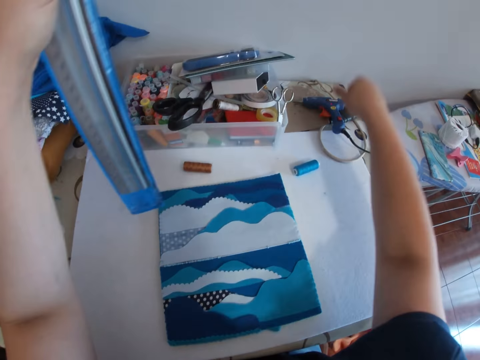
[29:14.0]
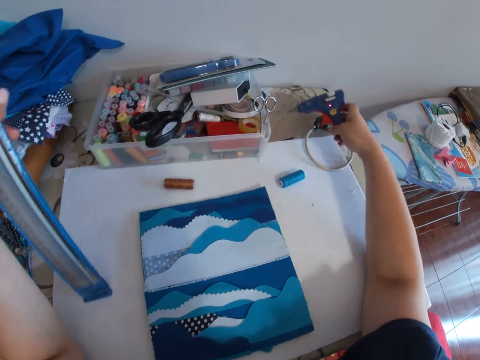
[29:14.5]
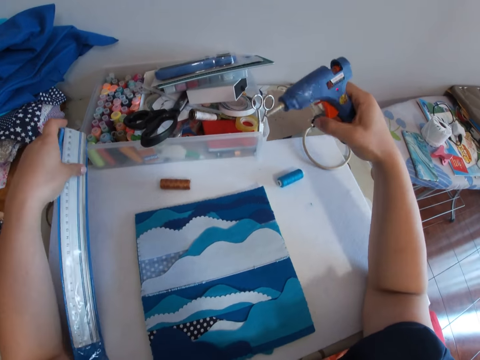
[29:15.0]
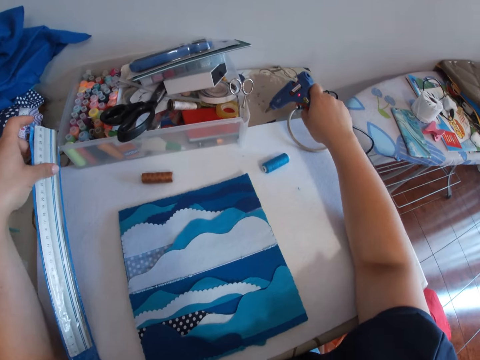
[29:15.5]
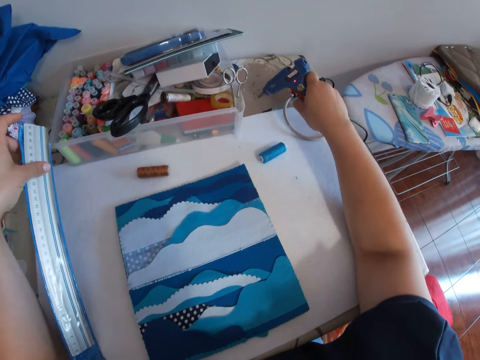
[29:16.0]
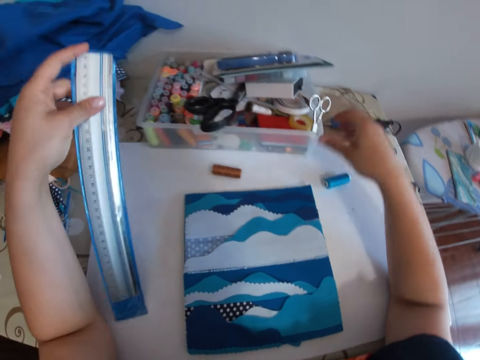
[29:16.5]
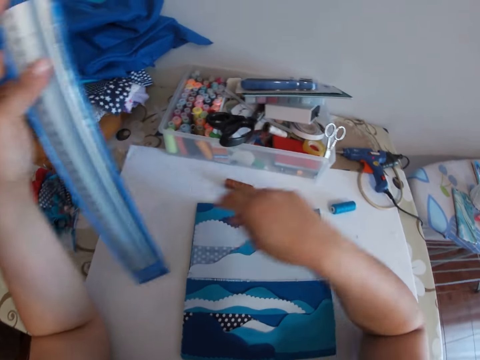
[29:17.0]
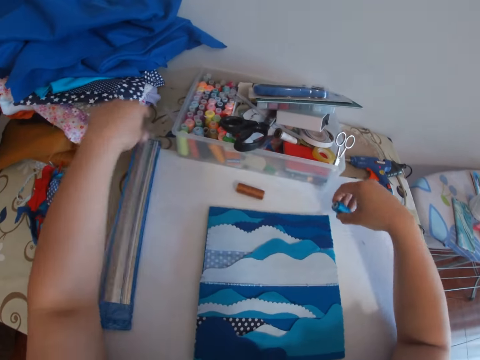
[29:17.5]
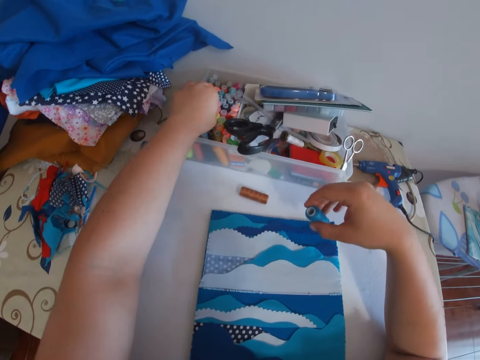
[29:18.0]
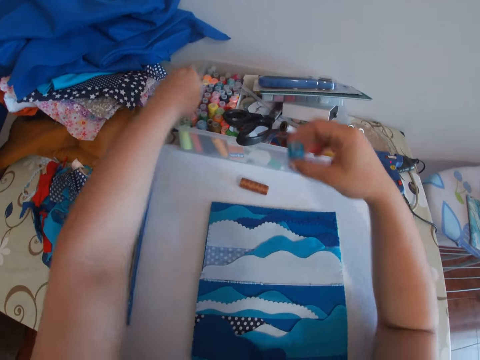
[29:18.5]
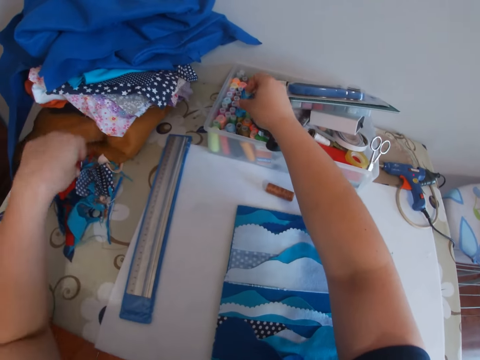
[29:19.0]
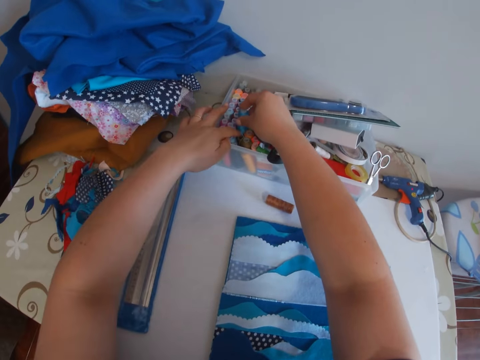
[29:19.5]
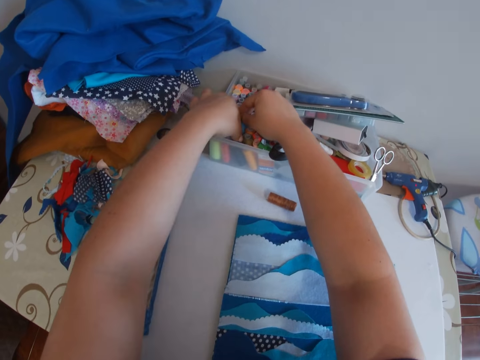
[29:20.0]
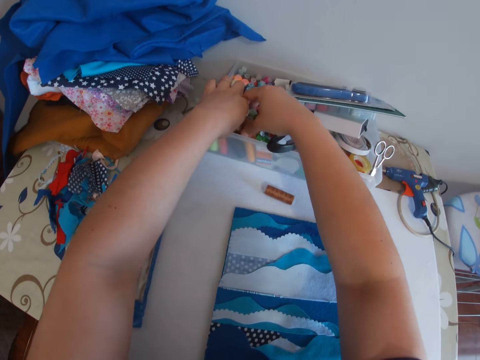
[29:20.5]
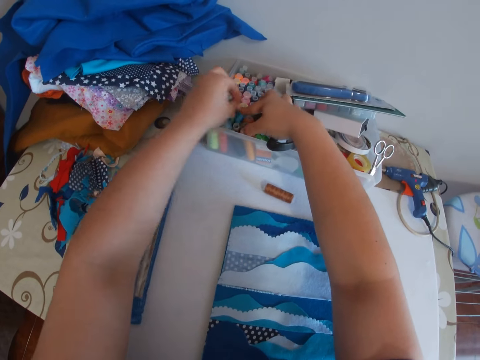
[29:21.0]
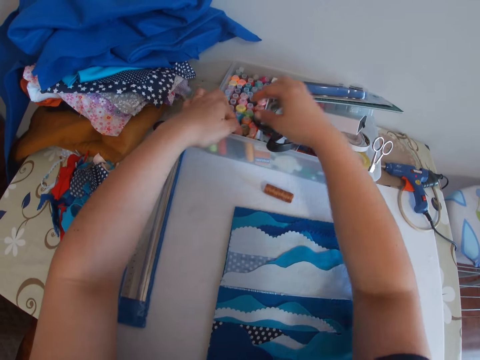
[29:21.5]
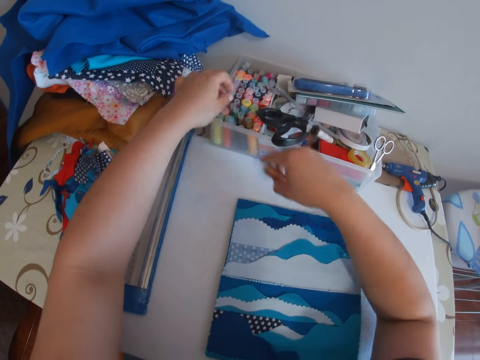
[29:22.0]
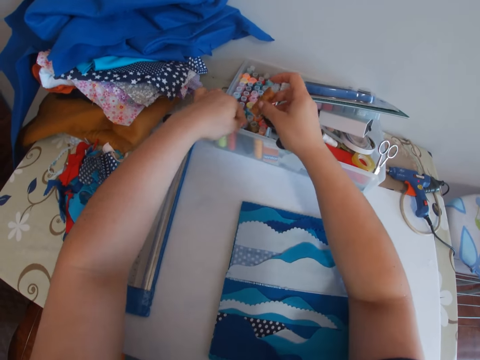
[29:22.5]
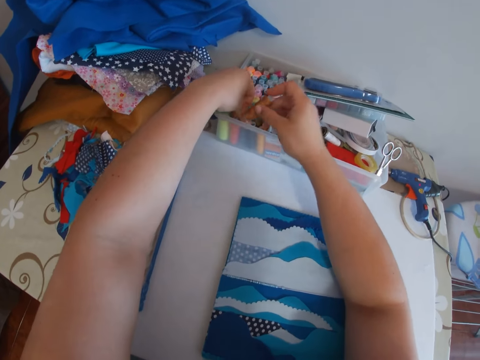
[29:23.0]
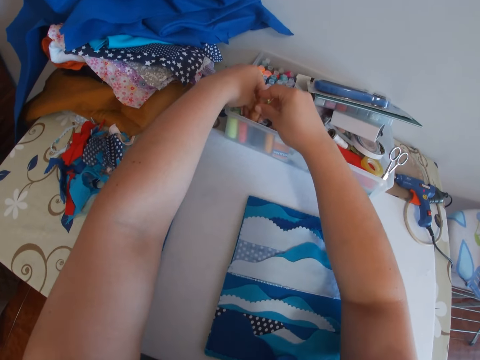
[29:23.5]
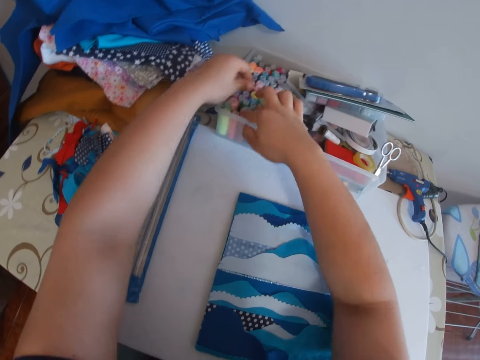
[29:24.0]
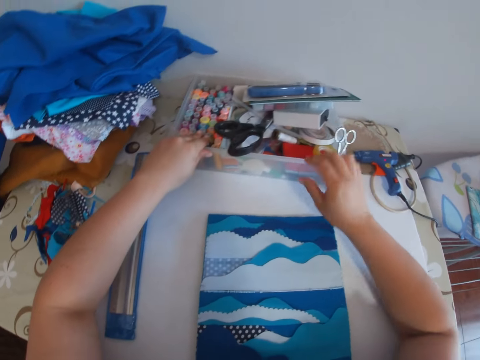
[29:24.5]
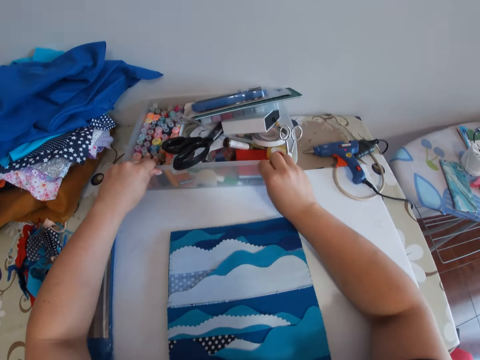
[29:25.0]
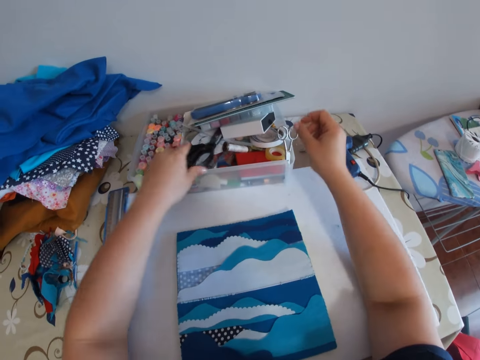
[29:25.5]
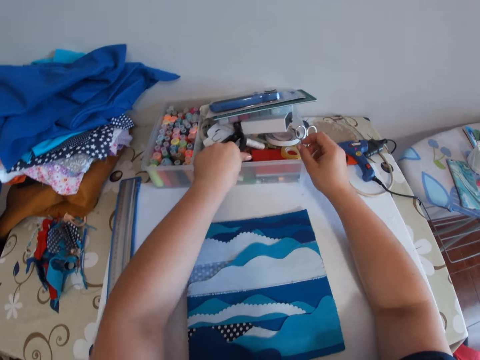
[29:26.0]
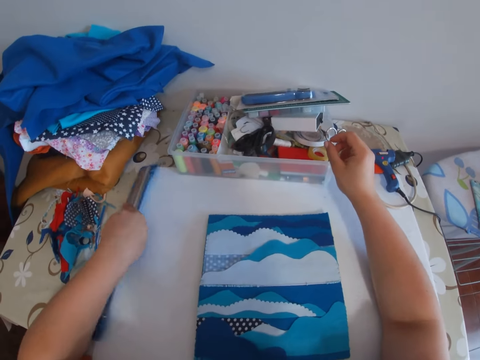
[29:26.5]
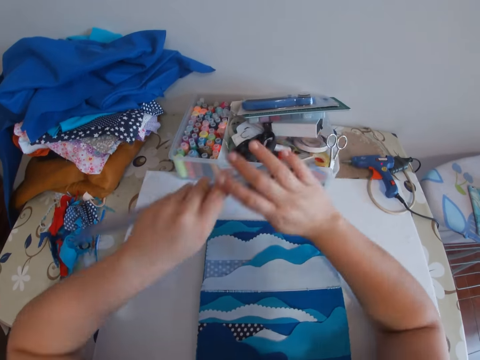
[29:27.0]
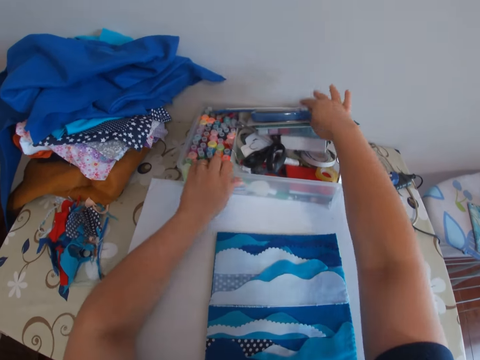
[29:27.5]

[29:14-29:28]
The camera wearer picks up a glue gun. He puts the glue gun on the table. He raises his hand. He picks up a thread. He puts the ruler on the table. He holds the thread. He holds the thread again. He touches an item on the plastic container. He drops the thread in a box. He arranges the box. He picks up a thread. He drops the thread in the box. He pushes the plastic container against the wall. He moves a pair of scissors in the box. He touches an item inside the plastic container. He picks up a ruler. He holds the ruler with the other hand. He drops the ruler in the box.

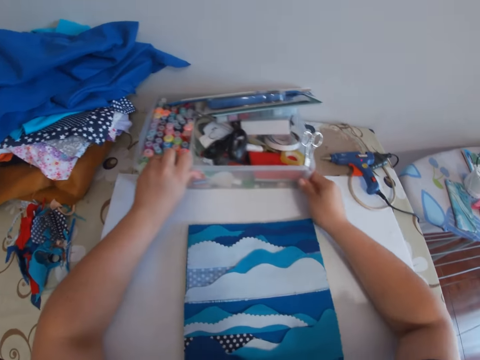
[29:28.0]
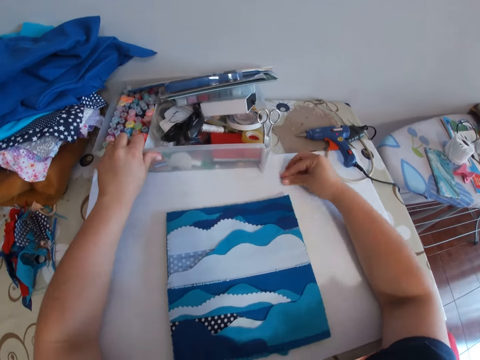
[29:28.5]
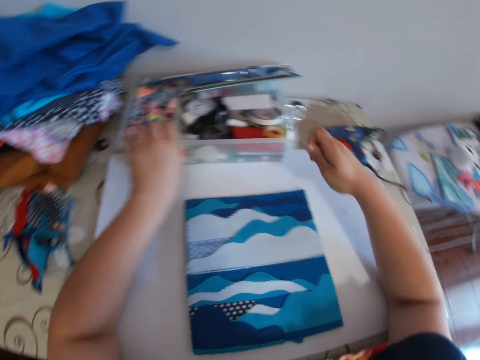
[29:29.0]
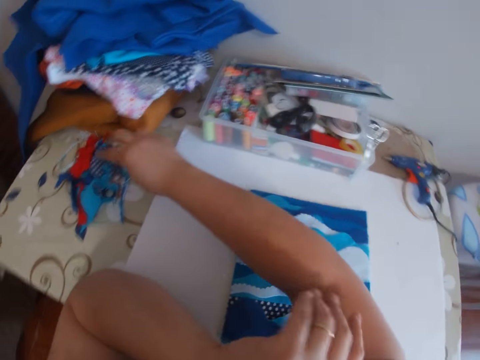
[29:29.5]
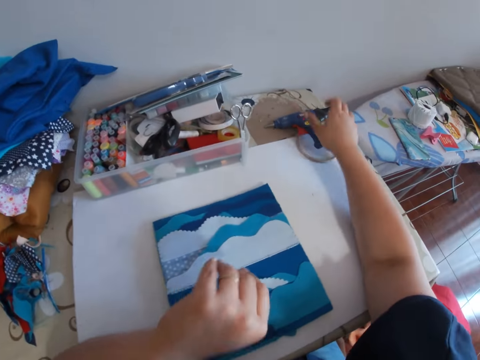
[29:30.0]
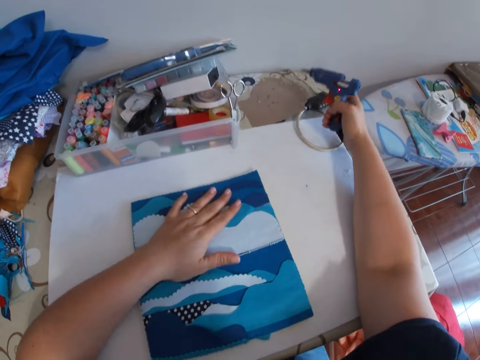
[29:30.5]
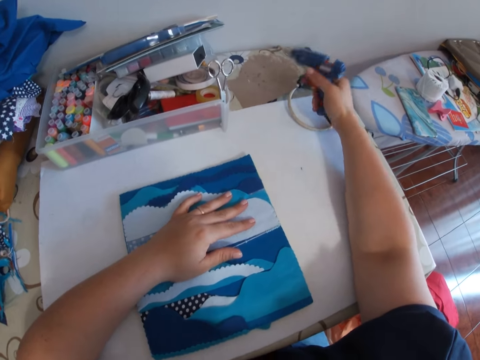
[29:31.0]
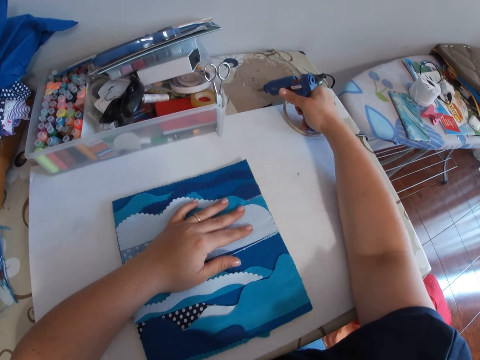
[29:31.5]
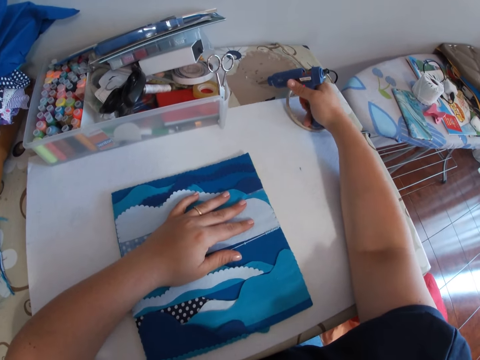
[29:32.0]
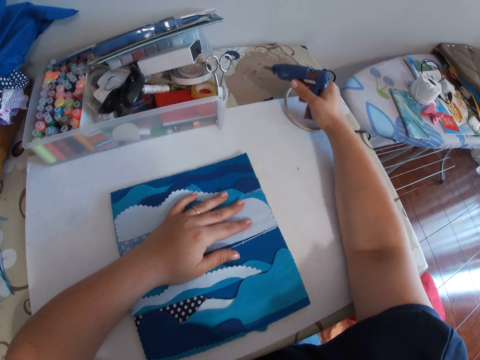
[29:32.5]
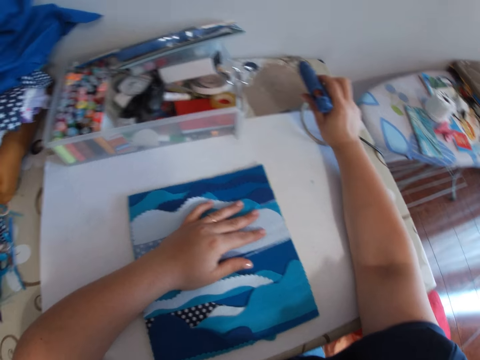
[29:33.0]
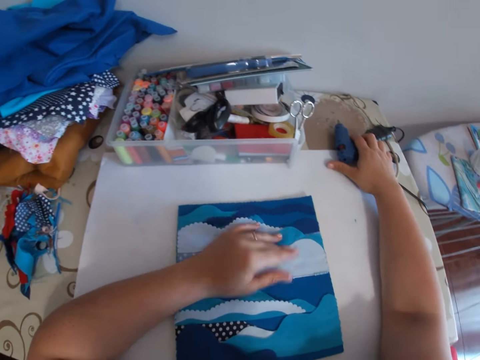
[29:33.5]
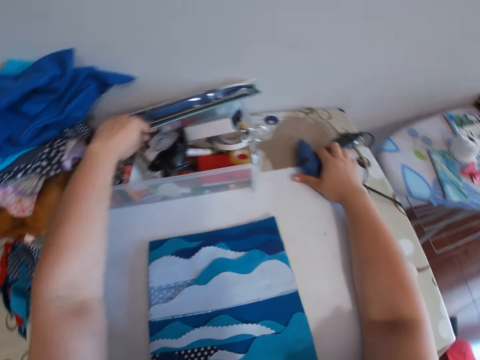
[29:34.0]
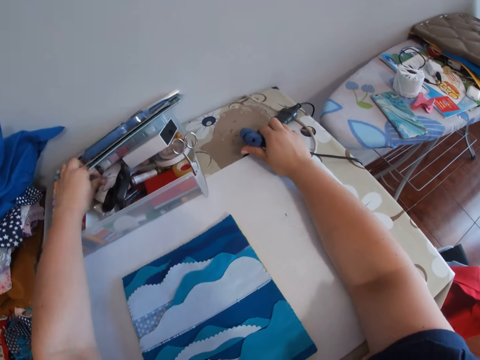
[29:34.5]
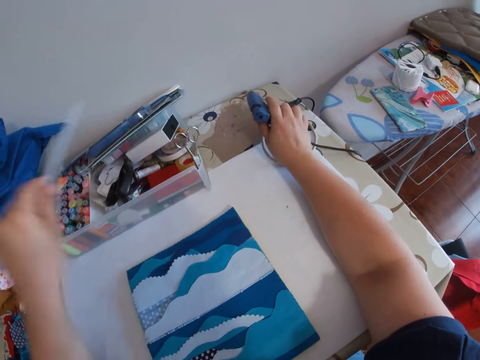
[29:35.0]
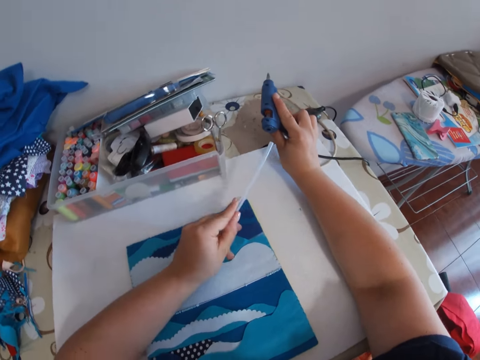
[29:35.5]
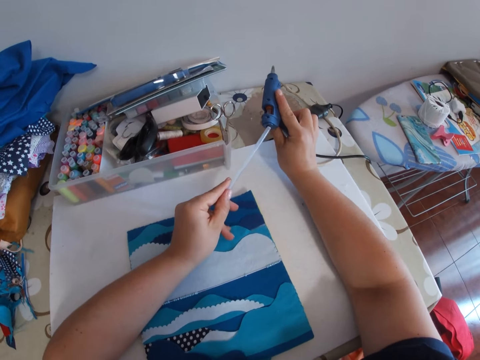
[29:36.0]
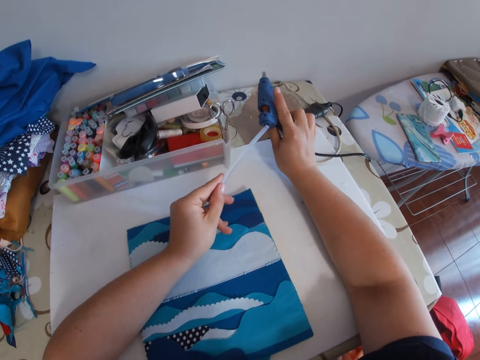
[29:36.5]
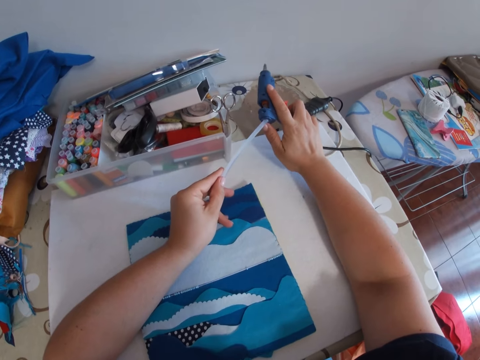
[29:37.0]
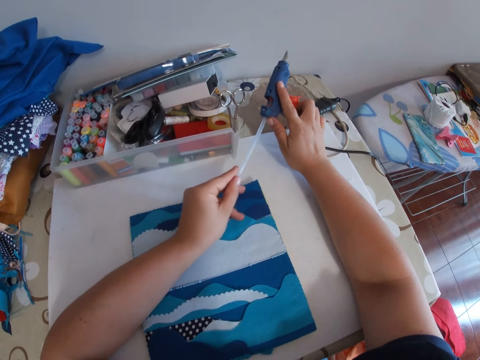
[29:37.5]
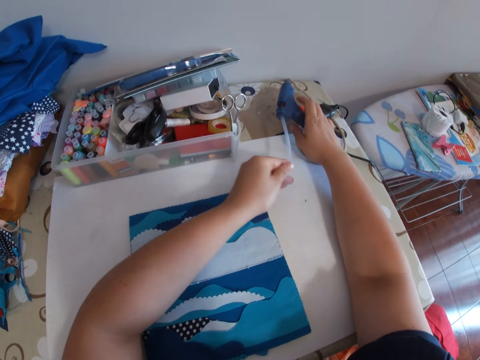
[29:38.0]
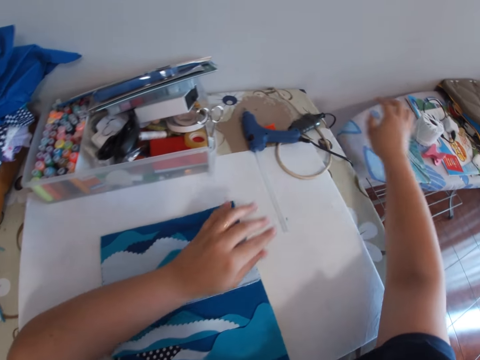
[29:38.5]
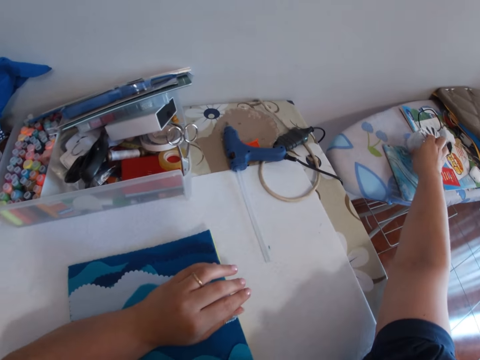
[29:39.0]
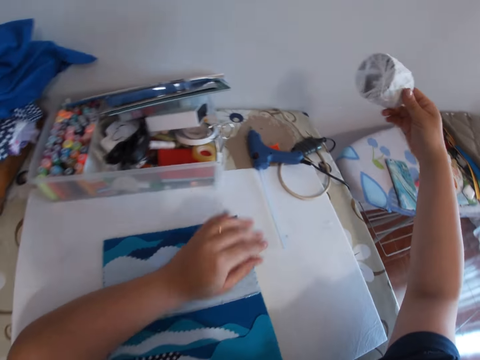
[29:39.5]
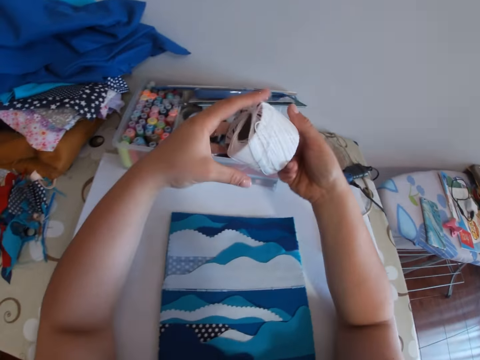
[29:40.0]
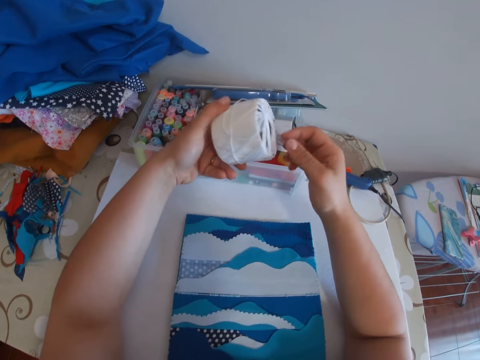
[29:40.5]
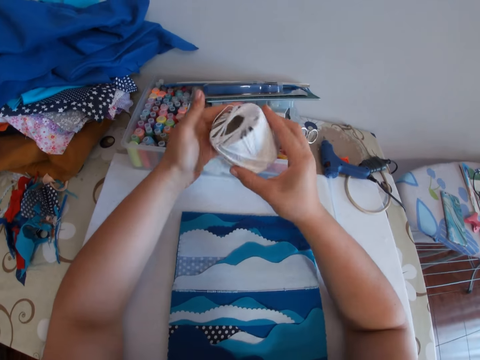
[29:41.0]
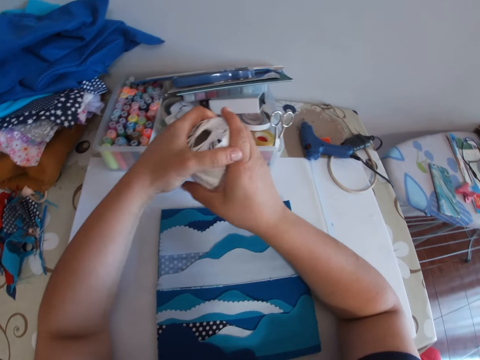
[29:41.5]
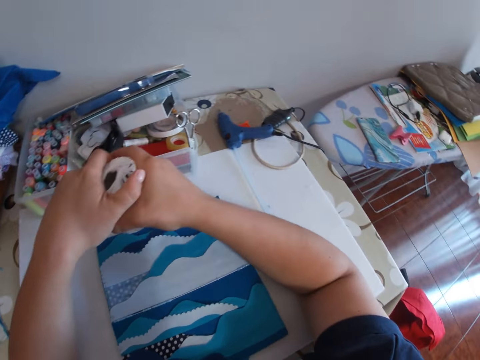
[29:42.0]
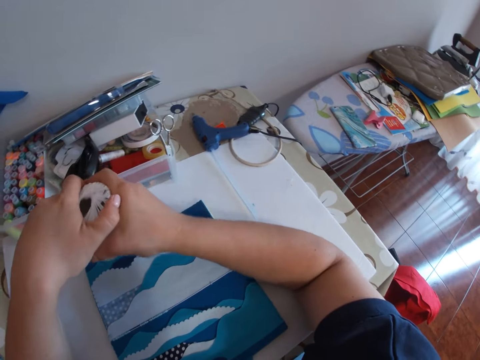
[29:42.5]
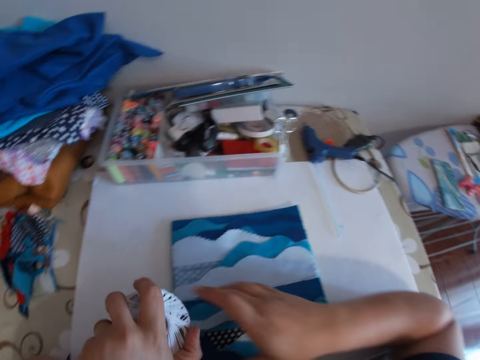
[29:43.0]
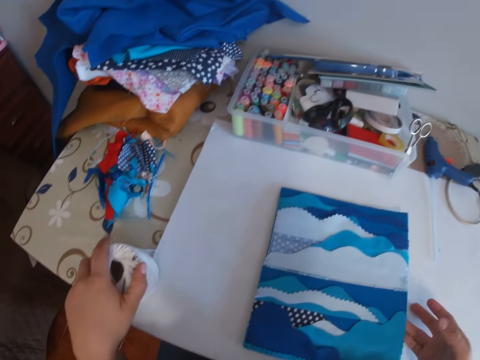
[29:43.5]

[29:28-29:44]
The camera wearer pushes the plastic container against the wall. He picks up a piece of cloth. He puts the piece of cloth on the other side. He picks up the glue gun. He holds the glue gun. He puts his hand on the decoration. He holds the glue gun and squeezes the handle of the glue gun. He puts the glue gun on the table. He picks up a plastic pipe from the plastic container. He attaches the plastic pipe to the glue gun. He puts the glue gun on the table. He picks up a thread. He holds the thread in both hands.
